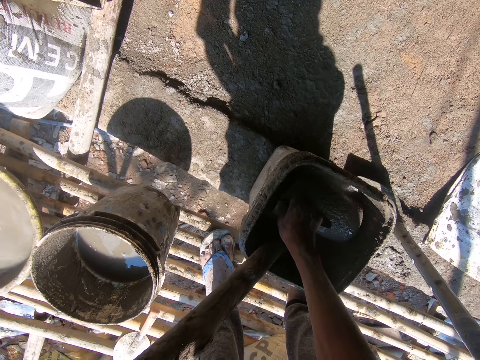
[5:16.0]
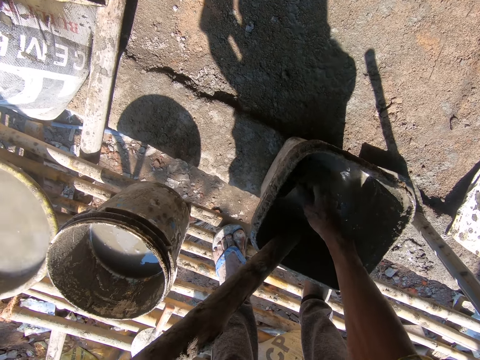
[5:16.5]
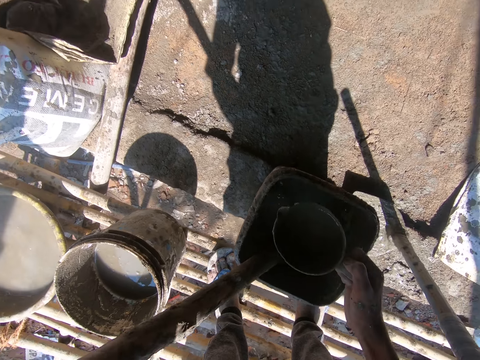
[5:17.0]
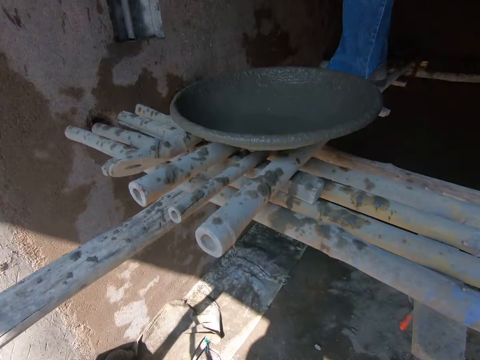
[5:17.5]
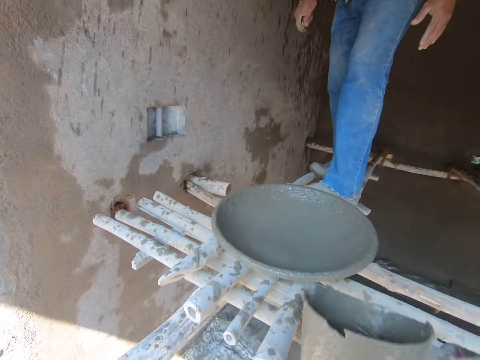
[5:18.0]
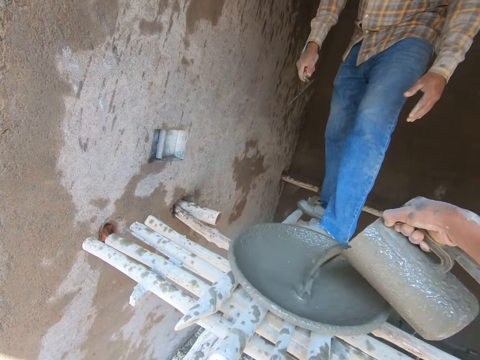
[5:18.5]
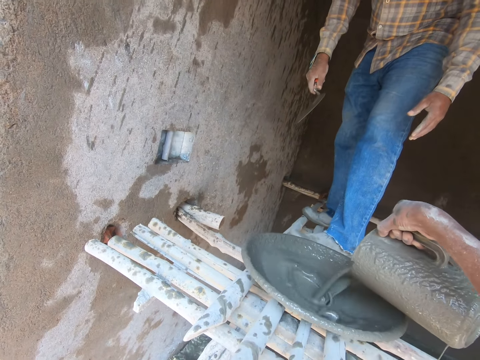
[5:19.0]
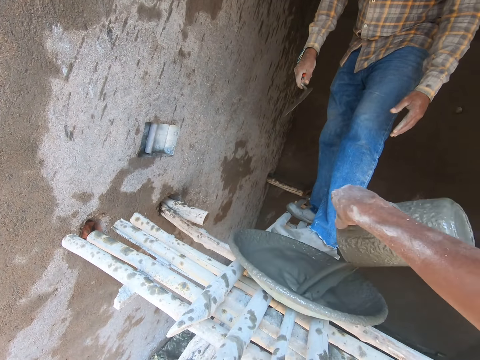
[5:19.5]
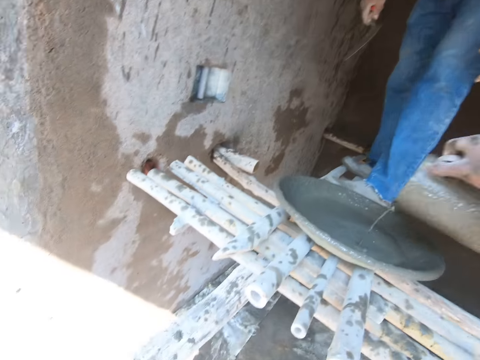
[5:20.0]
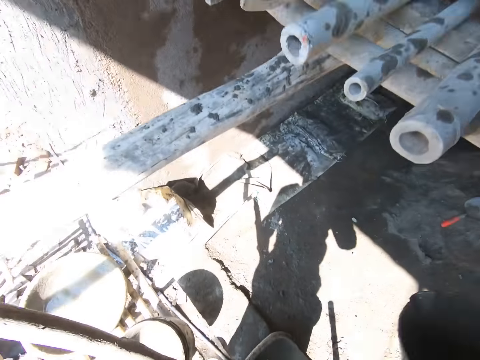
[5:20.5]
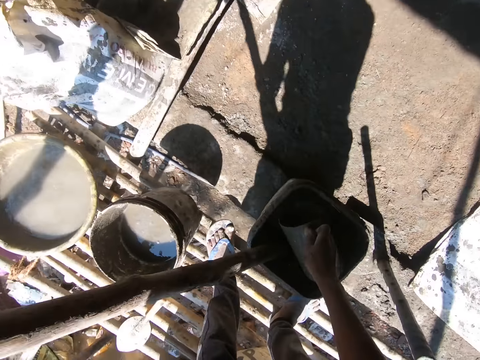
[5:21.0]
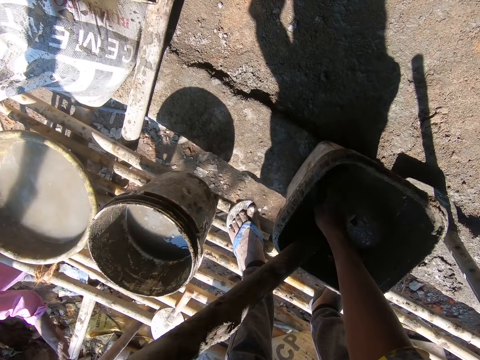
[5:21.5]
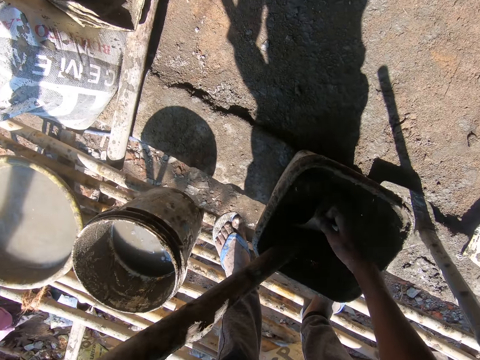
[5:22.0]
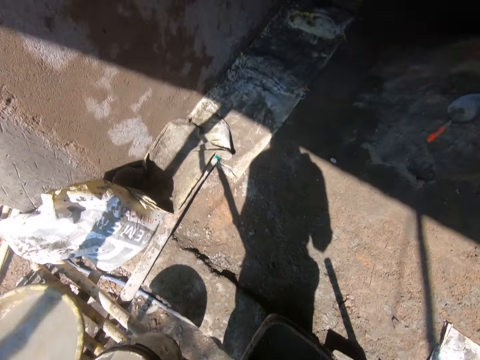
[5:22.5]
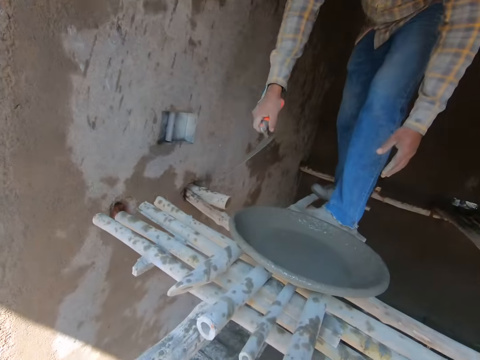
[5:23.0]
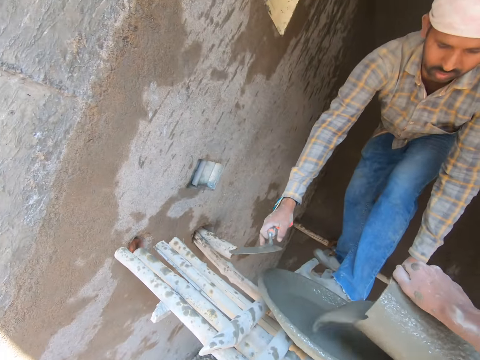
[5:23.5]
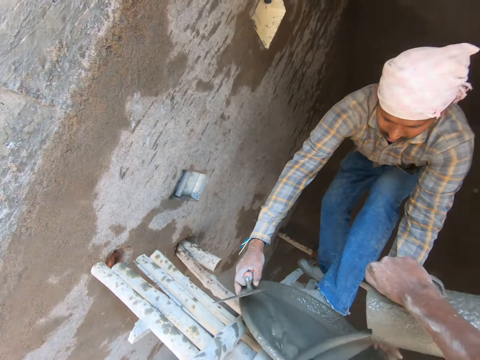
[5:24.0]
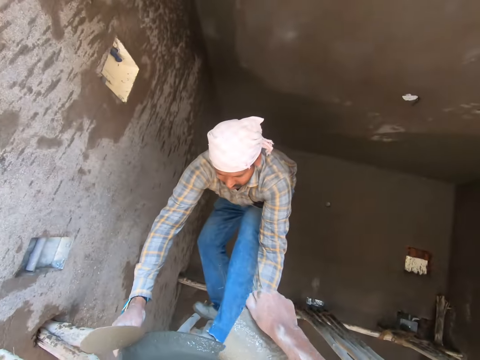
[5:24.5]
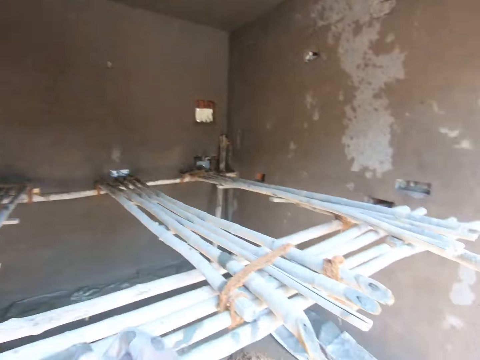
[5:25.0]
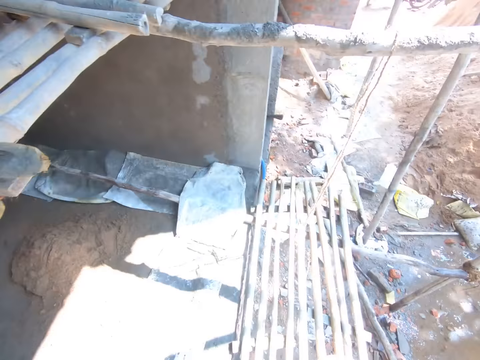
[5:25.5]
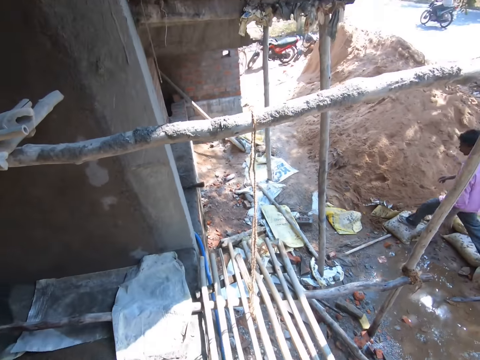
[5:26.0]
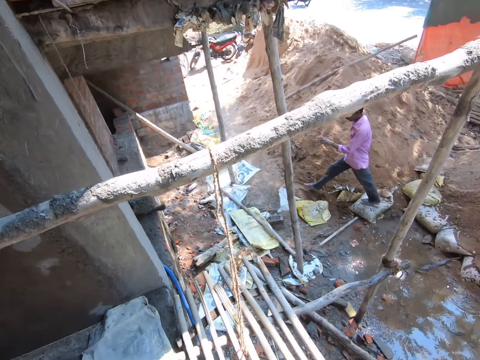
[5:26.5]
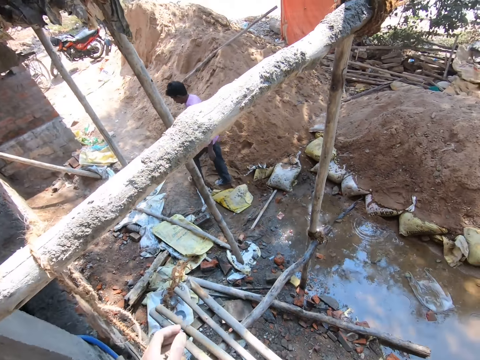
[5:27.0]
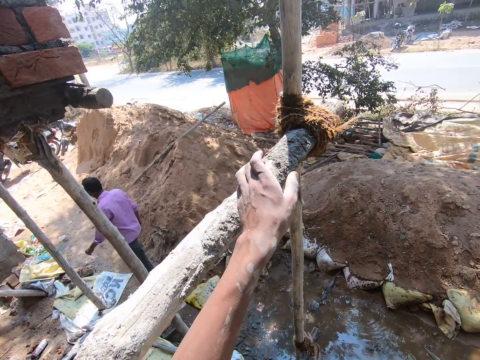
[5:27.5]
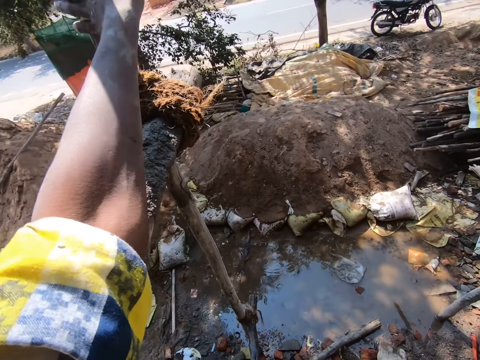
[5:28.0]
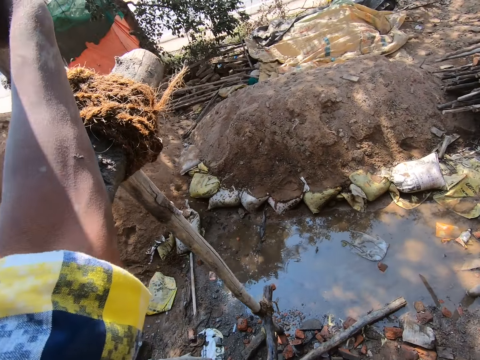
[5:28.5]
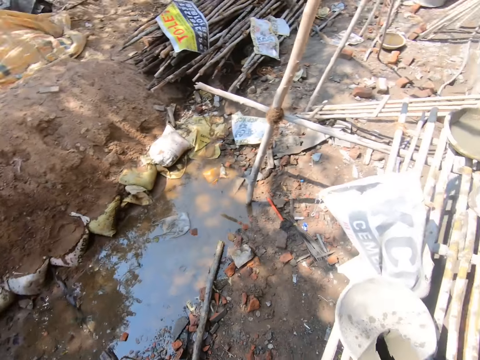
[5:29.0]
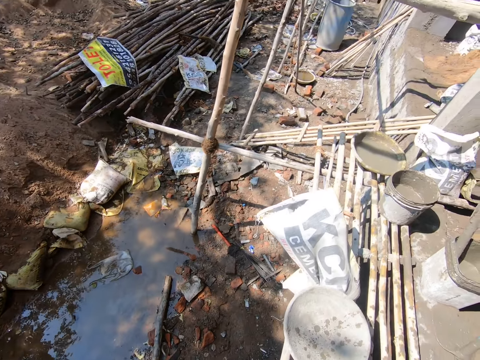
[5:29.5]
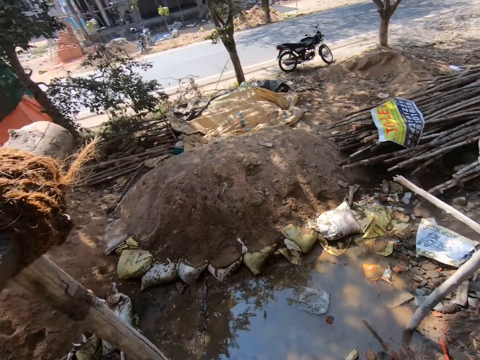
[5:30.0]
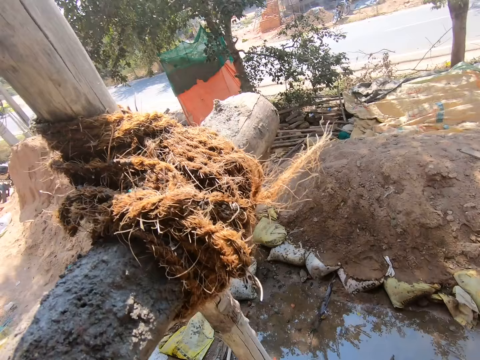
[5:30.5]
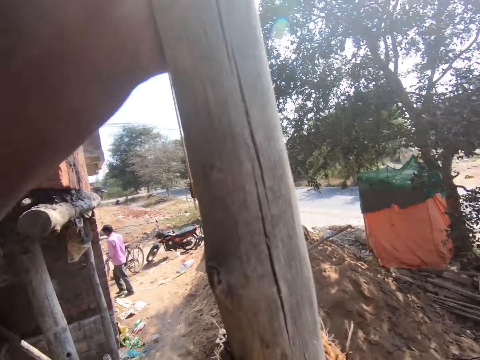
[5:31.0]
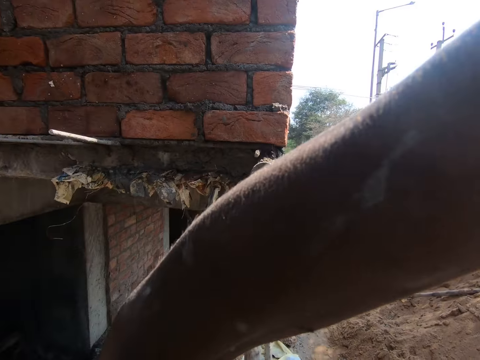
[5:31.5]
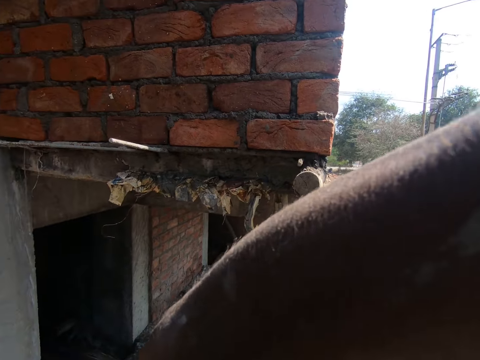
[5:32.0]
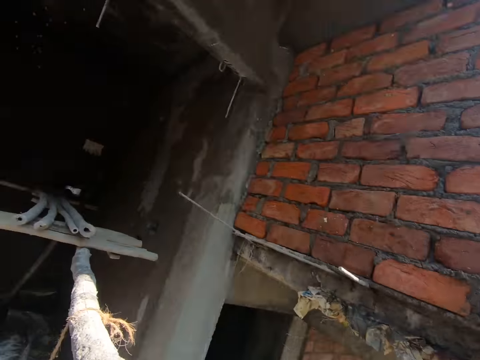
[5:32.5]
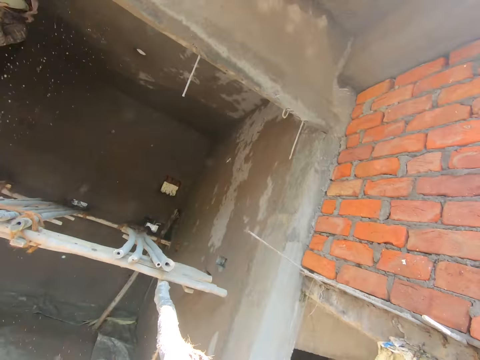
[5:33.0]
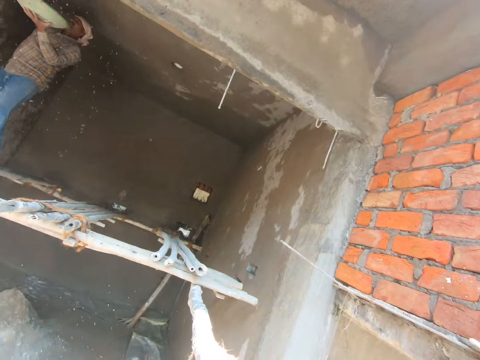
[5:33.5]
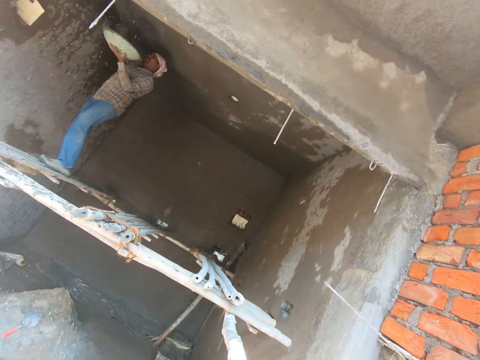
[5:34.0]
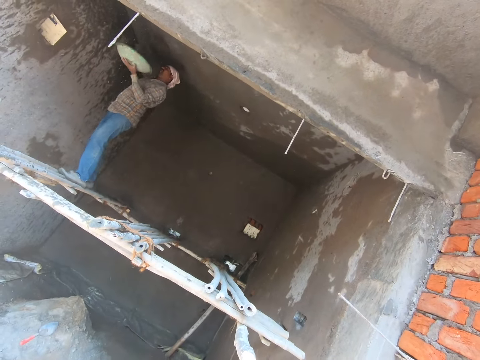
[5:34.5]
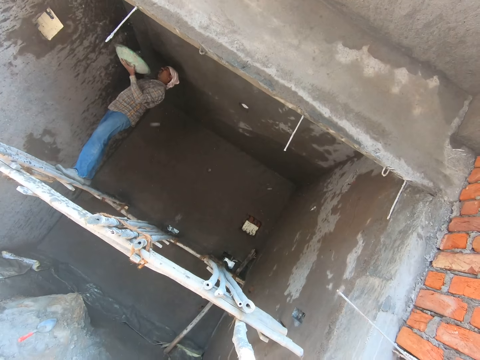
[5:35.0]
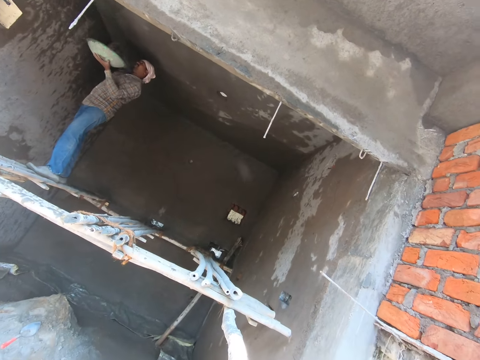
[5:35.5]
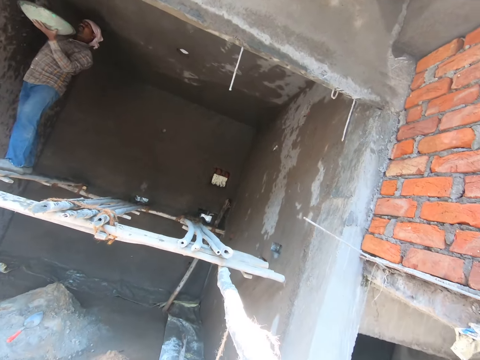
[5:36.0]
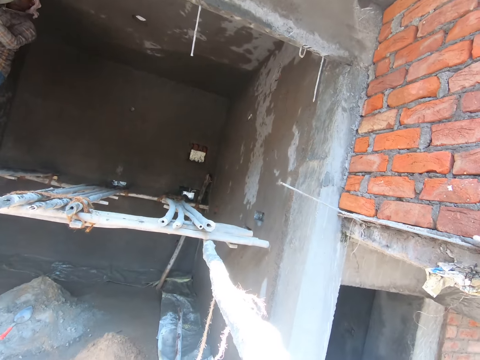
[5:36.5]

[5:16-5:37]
The camera wearer stands upright. They pour cement from a jug in the basin. They dip the jug in a bucket of cement. They stand upright and pour cement from the jug in the basin. They look around. They turn around. They hold the construction pole with the left hand. They look around. A person smears cement on the roof.

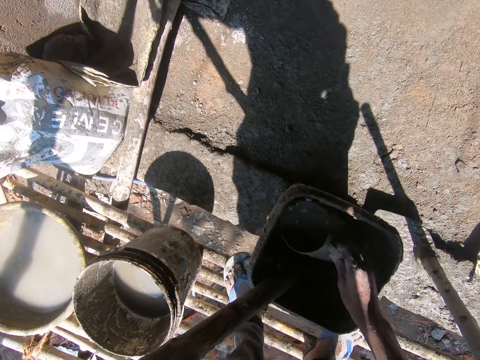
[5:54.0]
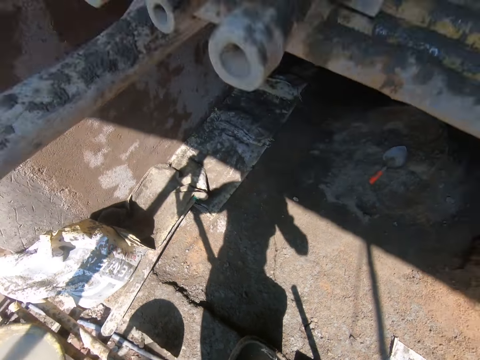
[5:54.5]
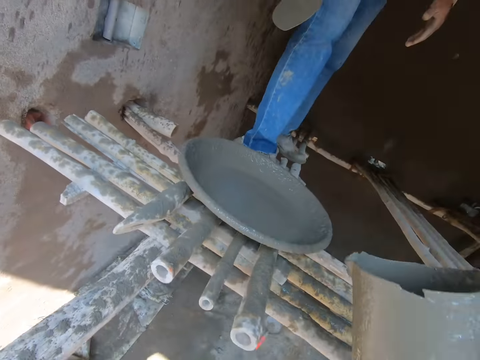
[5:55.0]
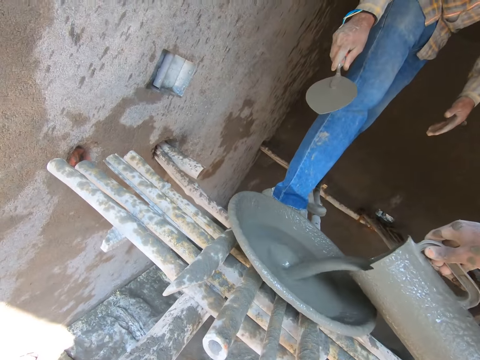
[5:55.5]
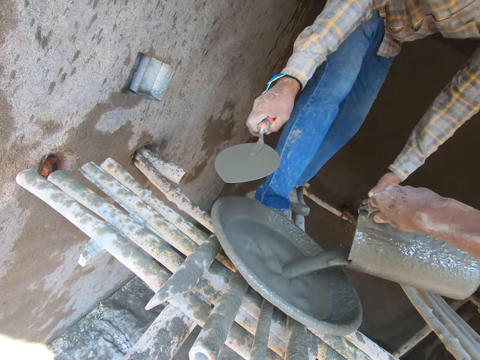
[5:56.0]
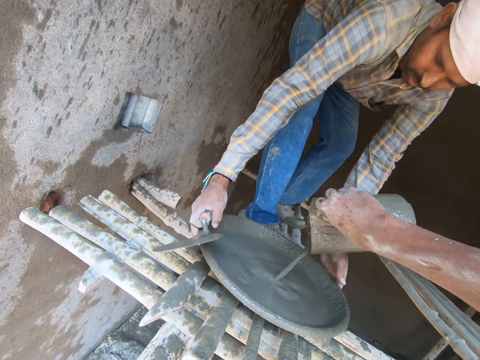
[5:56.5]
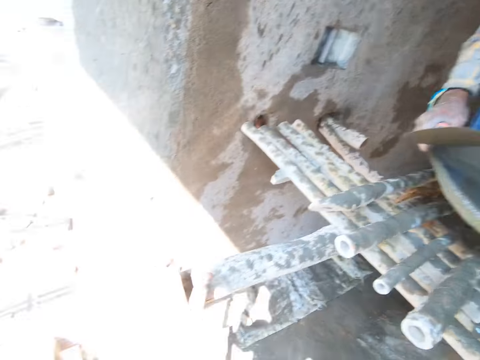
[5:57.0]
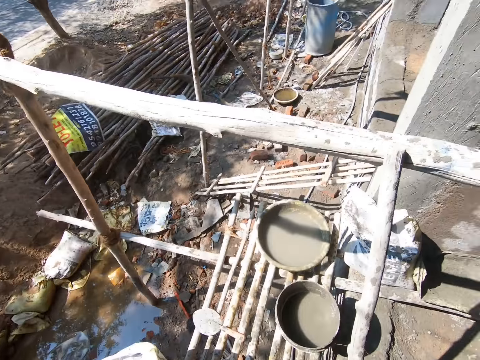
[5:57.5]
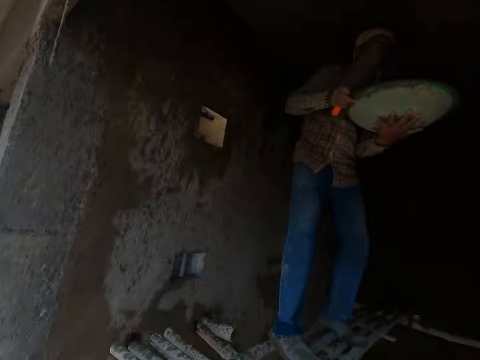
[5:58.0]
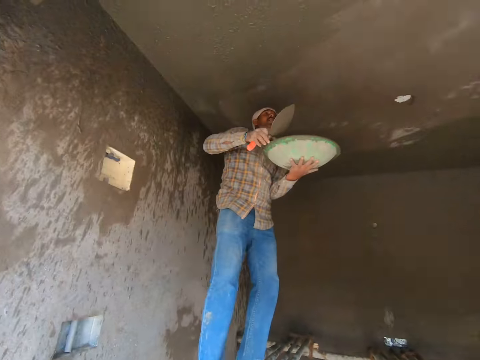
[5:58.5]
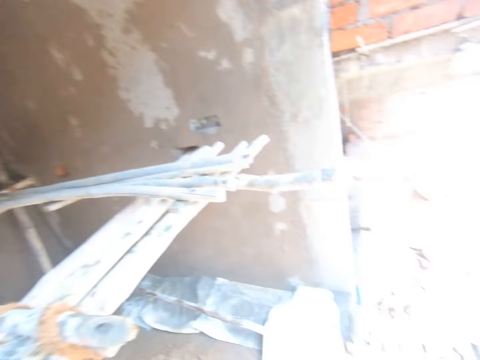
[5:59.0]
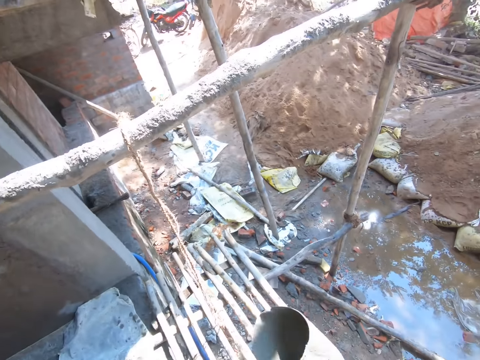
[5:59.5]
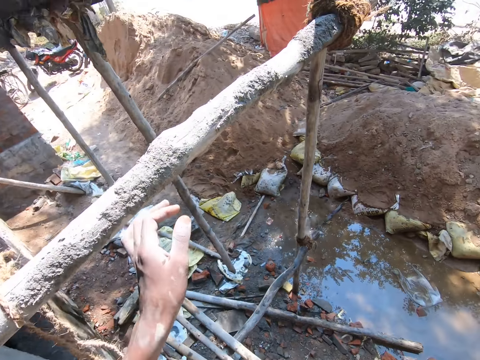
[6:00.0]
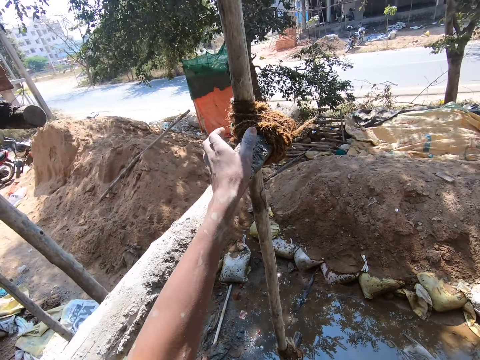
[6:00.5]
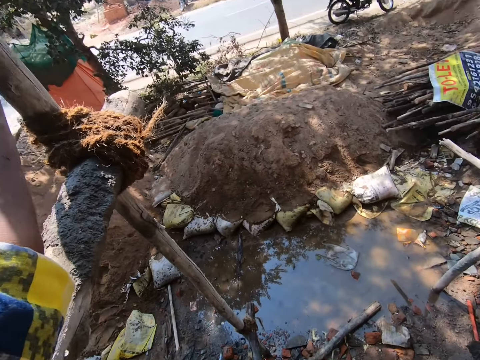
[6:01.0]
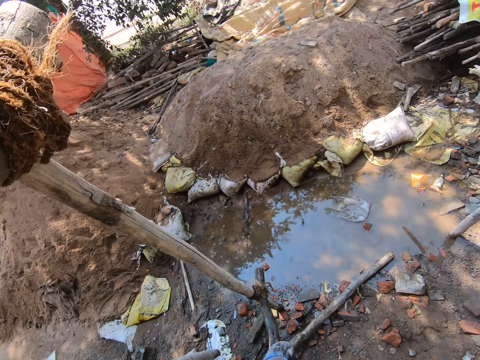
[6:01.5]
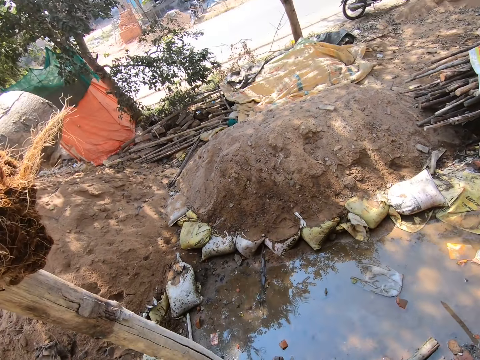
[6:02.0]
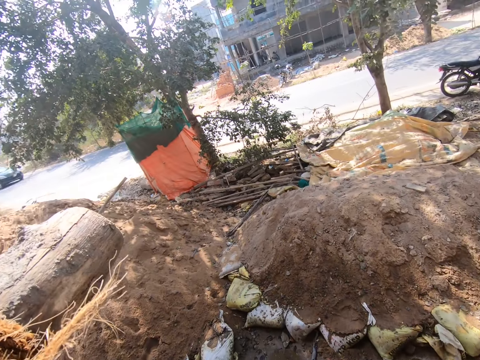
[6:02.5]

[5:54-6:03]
The camera wearer stands upright. They pour cement from a jug in the basin. They look around. They hold the construction pole with the left hand.
